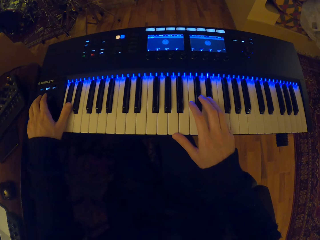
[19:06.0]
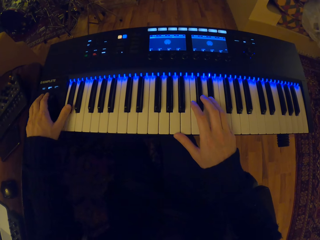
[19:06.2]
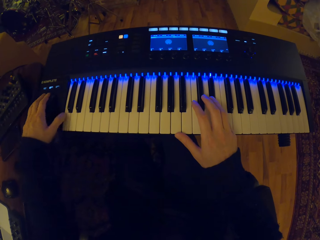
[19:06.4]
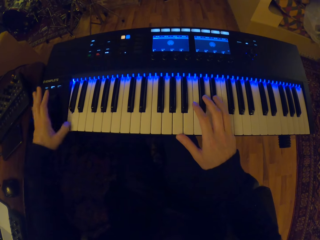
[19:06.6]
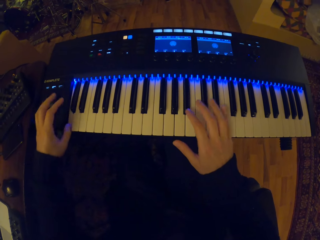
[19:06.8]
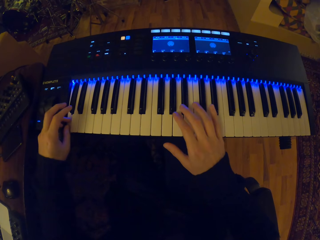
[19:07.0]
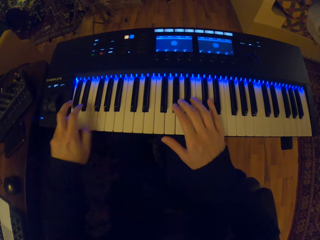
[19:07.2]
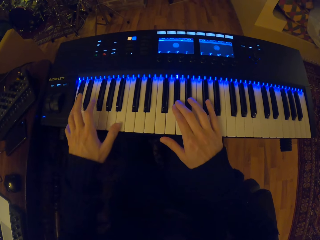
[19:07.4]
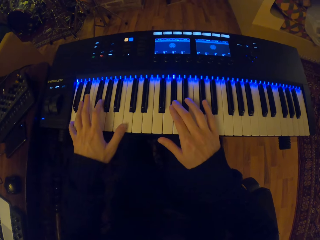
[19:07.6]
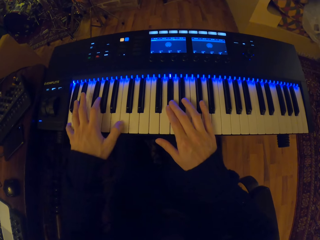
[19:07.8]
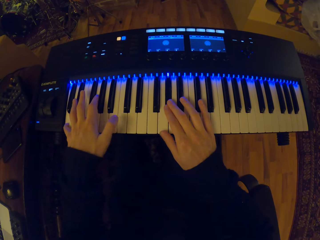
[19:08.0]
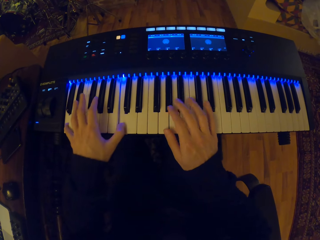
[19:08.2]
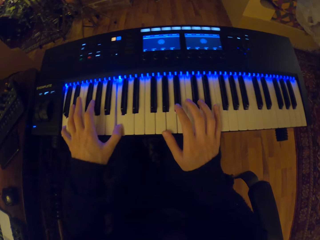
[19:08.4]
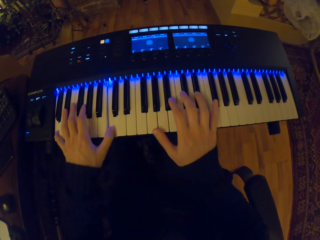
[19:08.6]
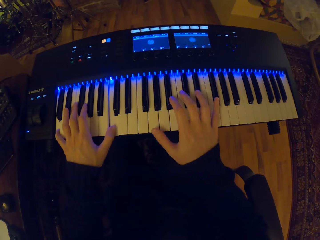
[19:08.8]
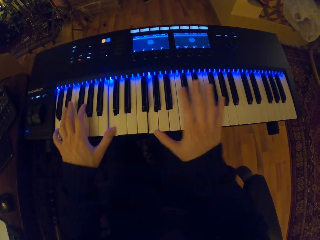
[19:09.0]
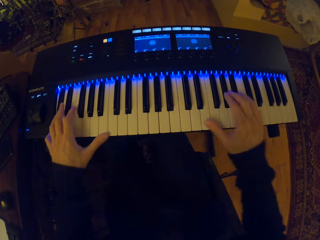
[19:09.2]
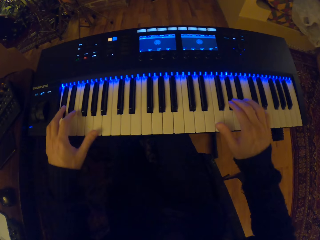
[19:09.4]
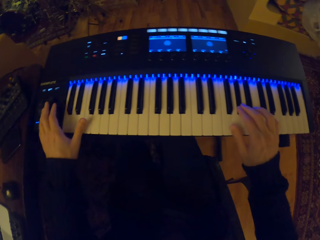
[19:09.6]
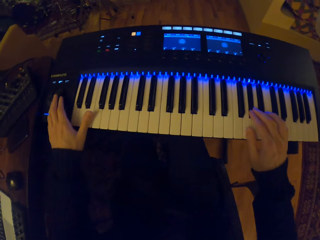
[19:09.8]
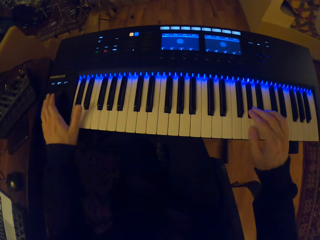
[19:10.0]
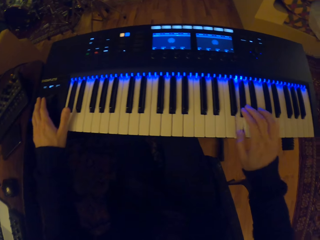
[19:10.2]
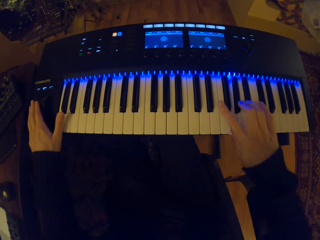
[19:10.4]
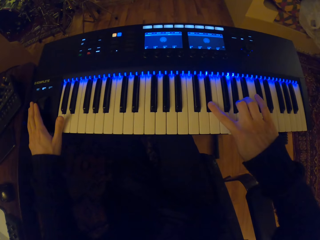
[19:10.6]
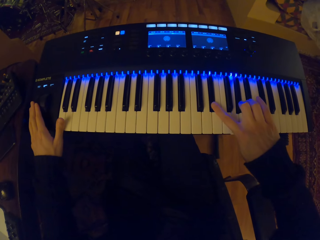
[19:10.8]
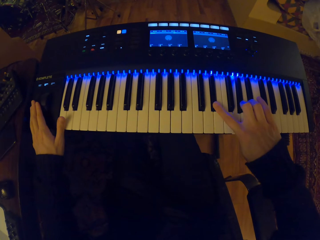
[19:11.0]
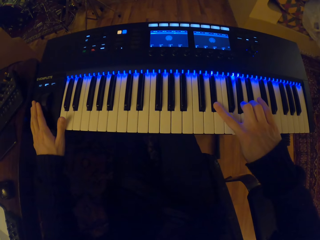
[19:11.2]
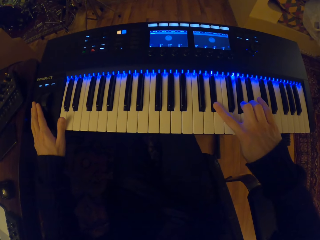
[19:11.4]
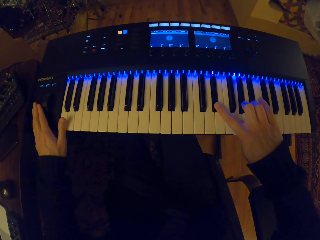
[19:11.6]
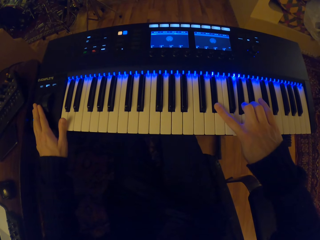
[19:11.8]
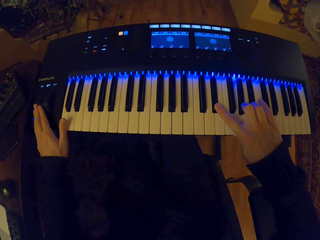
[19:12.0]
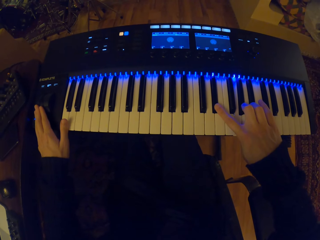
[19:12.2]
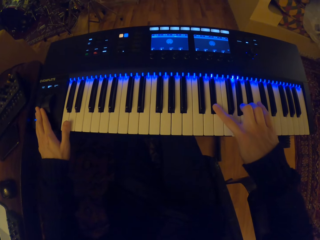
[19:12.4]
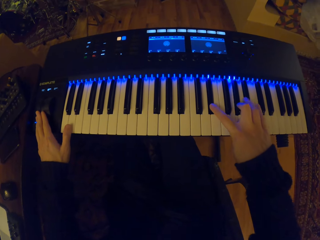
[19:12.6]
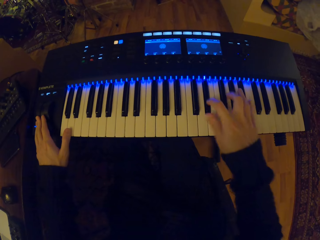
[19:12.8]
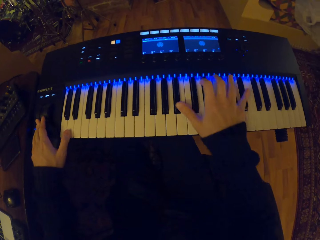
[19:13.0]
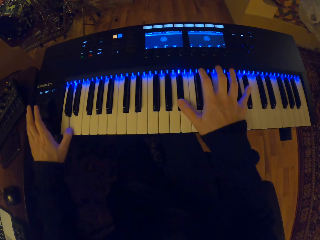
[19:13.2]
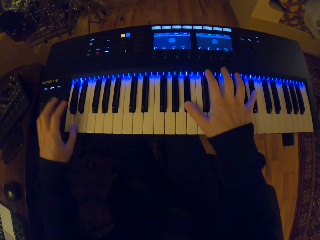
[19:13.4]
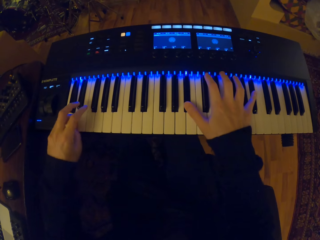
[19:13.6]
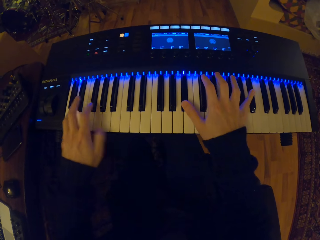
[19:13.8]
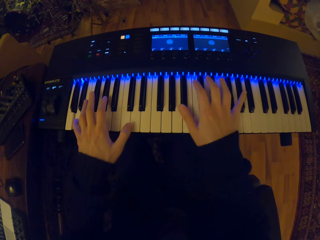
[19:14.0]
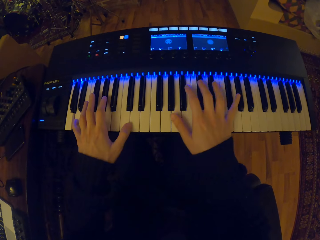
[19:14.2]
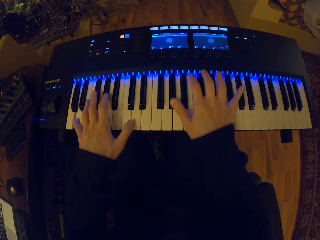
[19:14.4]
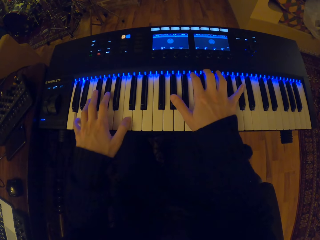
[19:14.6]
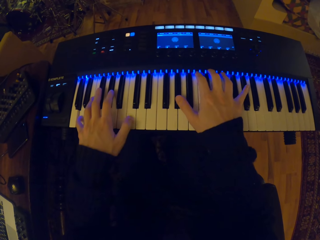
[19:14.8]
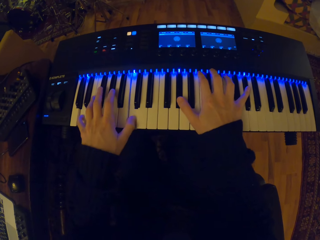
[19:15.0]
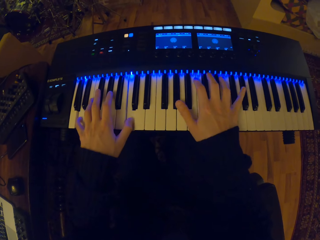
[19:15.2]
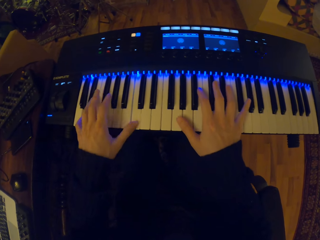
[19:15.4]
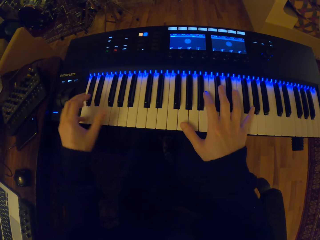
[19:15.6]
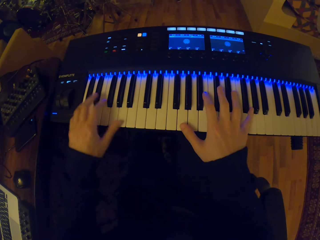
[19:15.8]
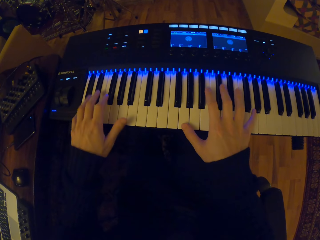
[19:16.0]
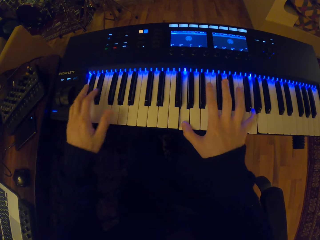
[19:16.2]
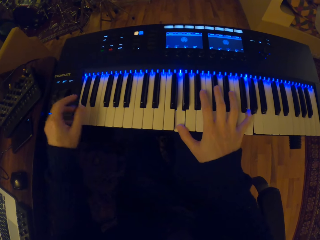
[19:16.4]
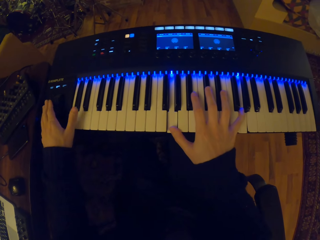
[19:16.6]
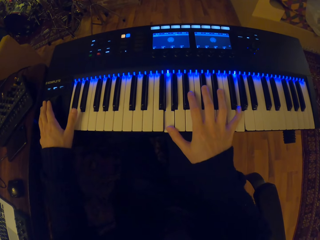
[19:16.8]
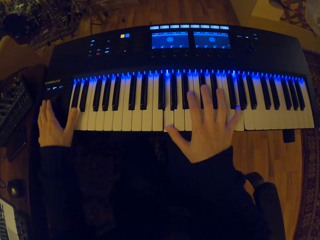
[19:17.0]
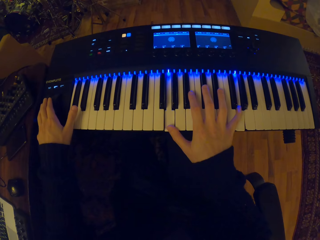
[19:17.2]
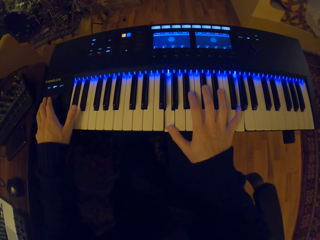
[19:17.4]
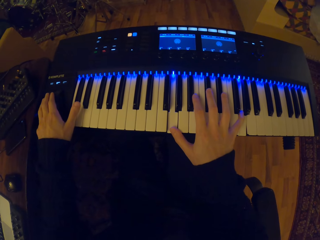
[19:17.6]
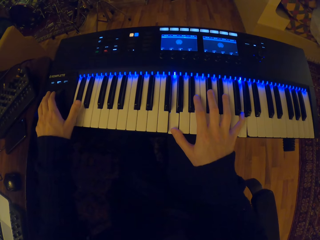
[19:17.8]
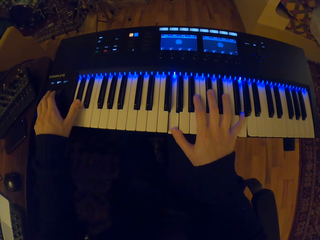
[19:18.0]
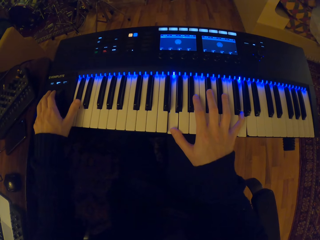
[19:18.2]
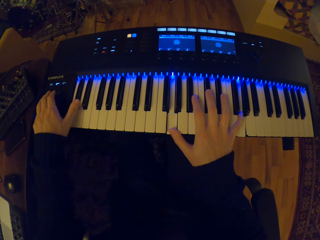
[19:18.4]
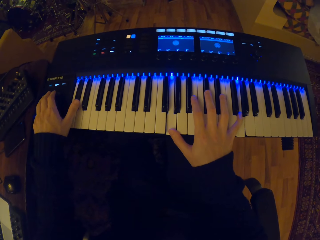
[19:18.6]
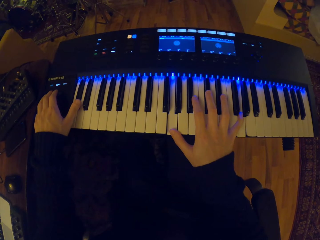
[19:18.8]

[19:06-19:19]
The camera wearer adjusts the volume of the digital piano. He plays the keyboard with both hands. He moves the pitch wheel on the keyboard with his left hand. He adjusts the volume of the digital piano. He plays the piano with both hands. He moves the pitch wheel on the keyboard with his left hand.

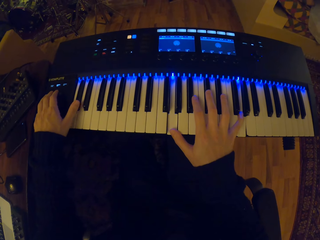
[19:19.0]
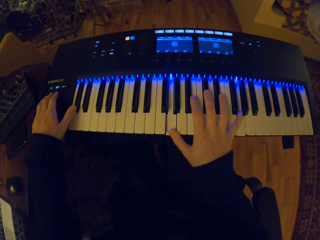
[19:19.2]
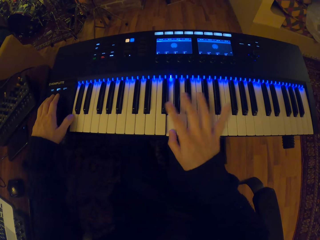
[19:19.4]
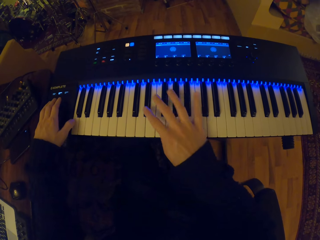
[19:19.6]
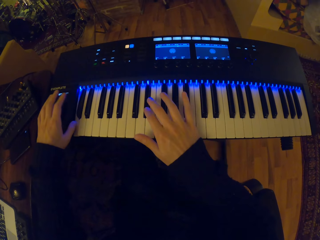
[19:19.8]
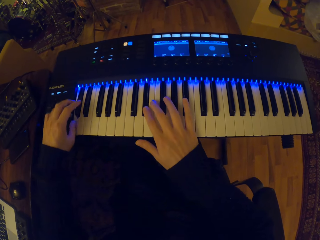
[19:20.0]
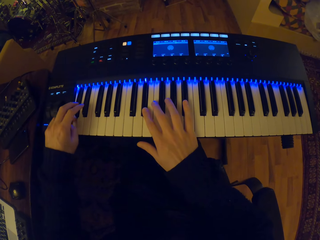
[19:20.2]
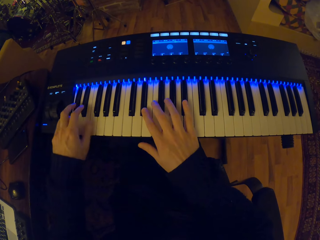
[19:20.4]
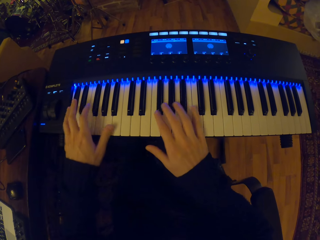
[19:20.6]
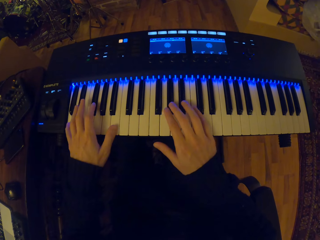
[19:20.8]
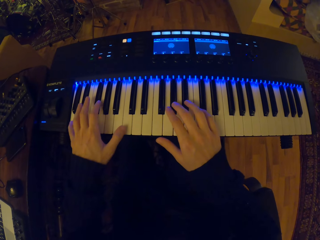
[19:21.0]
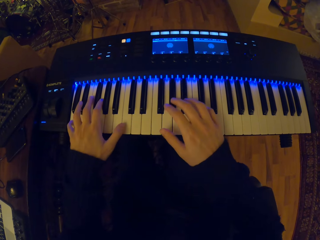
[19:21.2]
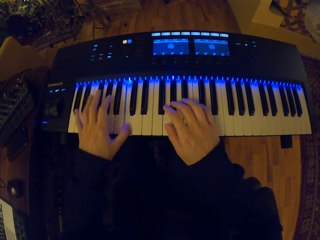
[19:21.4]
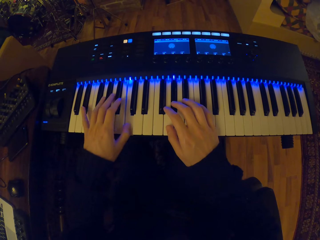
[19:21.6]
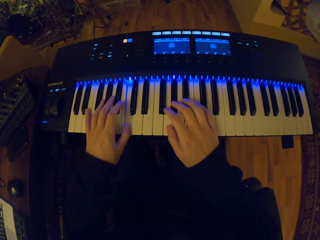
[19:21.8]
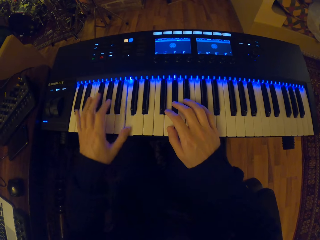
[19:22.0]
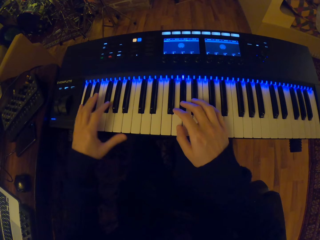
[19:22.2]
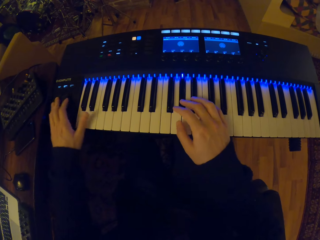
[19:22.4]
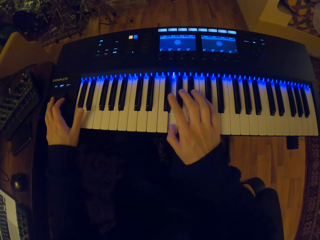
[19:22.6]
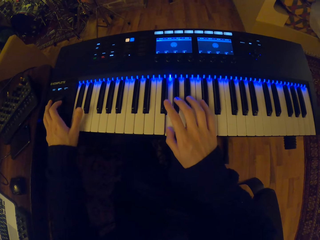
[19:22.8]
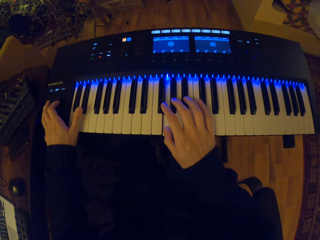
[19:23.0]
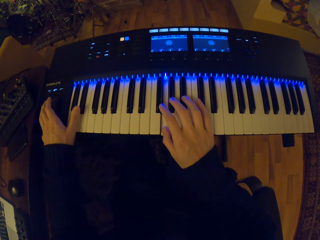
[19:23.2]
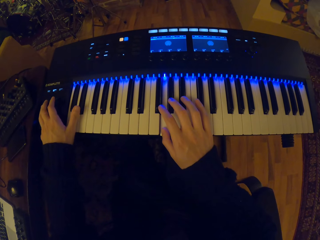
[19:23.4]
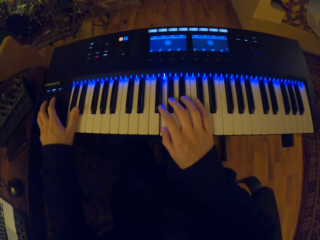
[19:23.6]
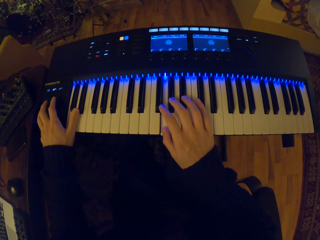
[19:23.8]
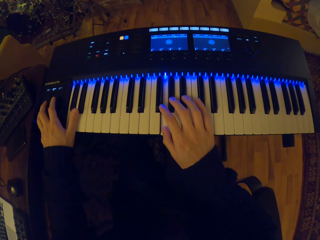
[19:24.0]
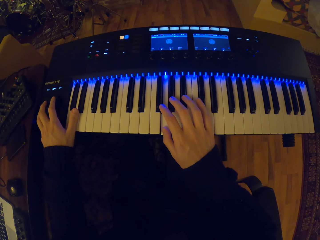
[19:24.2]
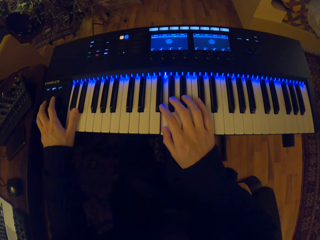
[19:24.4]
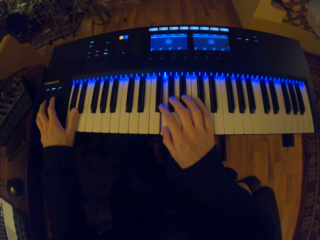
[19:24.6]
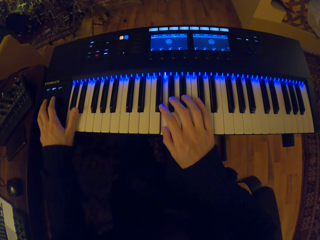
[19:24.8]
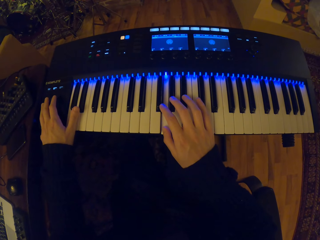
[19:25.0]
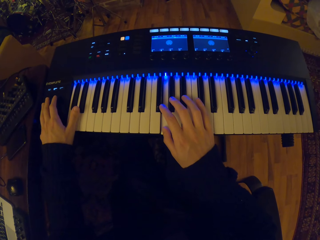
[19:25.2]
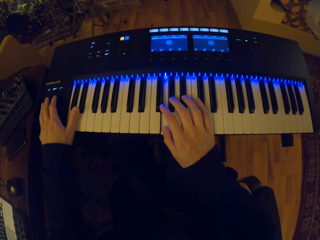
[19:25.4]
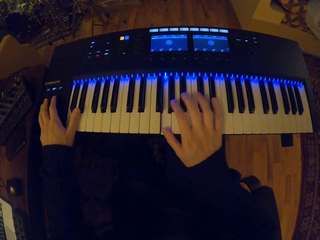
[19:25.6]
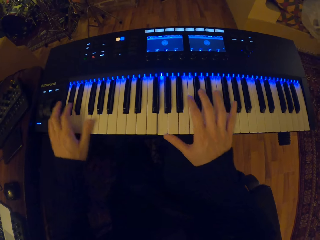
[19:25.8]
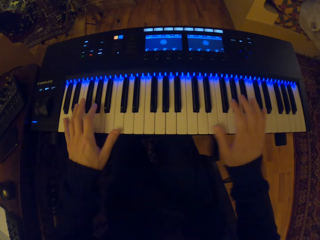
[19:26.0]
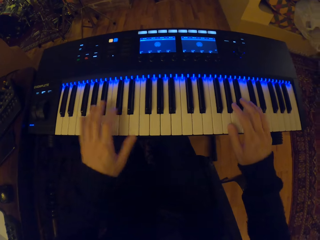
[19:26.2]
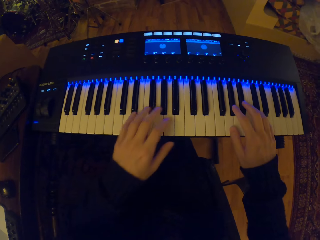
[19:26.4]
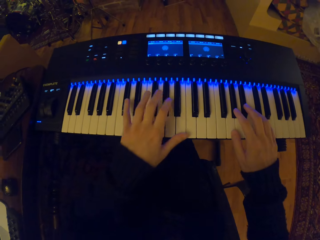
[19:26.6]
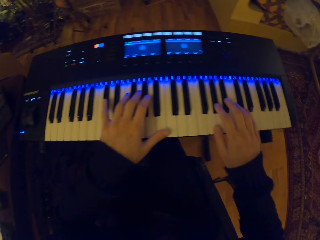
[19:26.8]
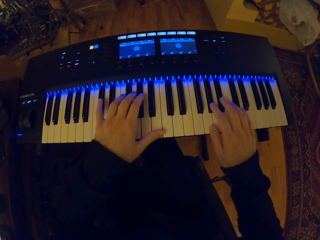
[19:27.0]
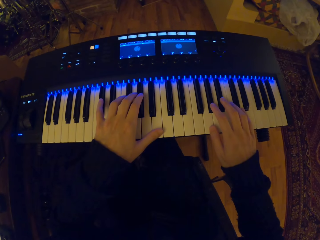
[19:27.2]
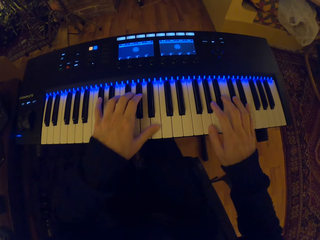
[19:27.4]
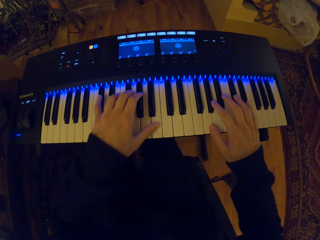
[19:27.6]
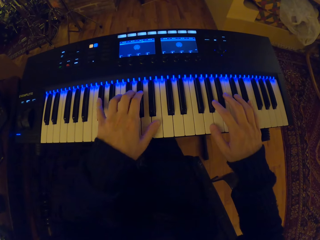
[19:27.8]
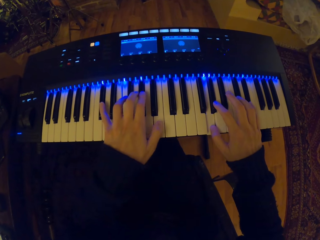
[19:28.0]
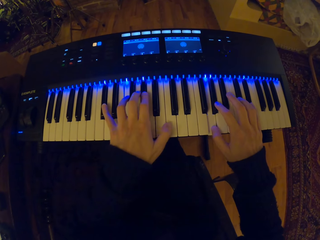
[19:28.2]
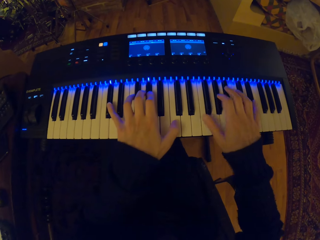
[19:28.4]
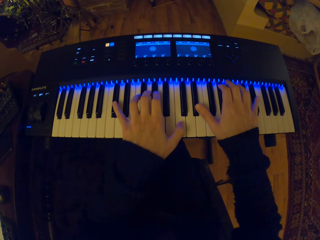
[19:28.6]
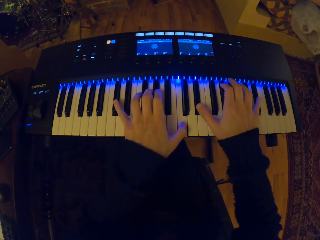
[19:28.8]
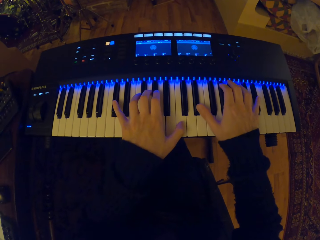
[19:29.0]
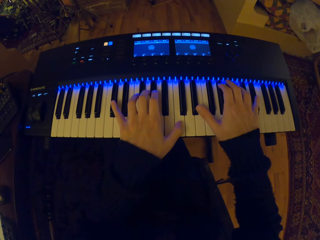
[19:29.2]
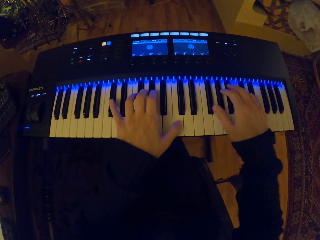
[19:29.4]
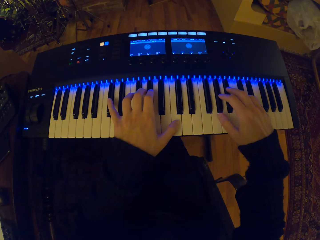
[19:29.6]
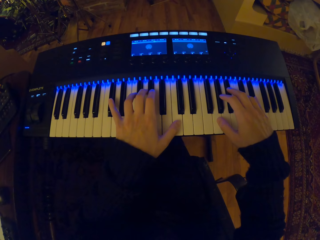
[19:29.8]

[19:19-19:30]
The camera wearer plays the keyboard with both hands. He moves the pitch wheel on the keyboard with his left hand. He adjusts the volume of the digital piano. He plays the keyboard with both hands.
